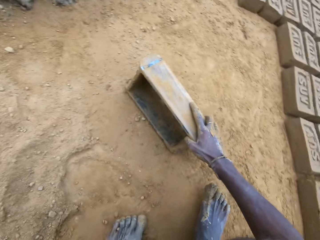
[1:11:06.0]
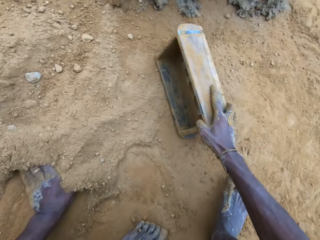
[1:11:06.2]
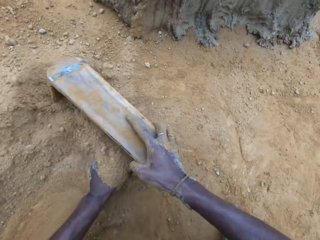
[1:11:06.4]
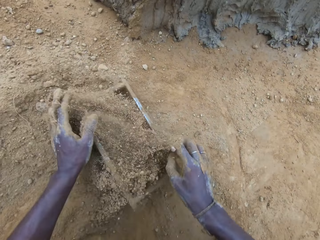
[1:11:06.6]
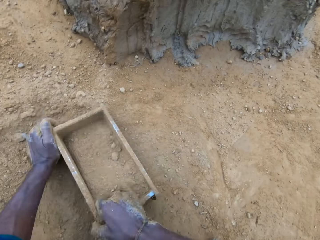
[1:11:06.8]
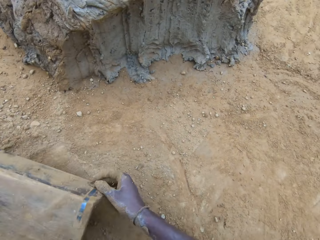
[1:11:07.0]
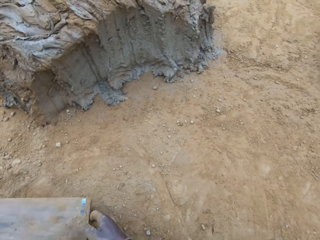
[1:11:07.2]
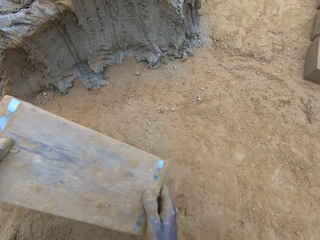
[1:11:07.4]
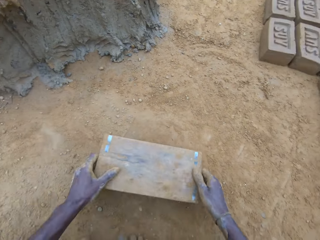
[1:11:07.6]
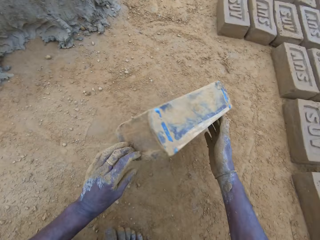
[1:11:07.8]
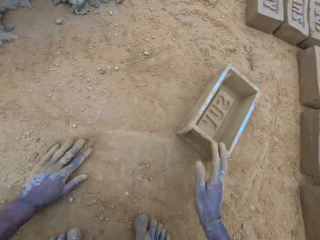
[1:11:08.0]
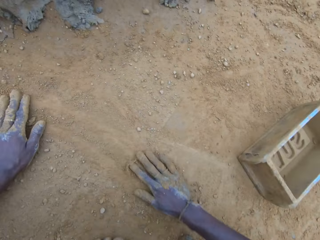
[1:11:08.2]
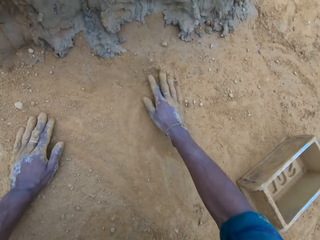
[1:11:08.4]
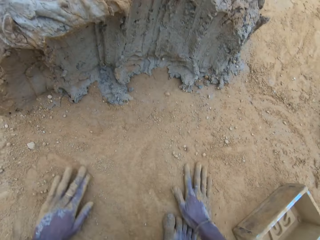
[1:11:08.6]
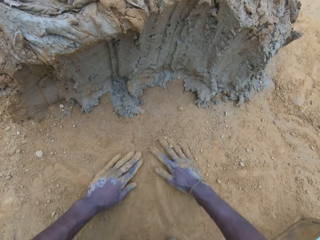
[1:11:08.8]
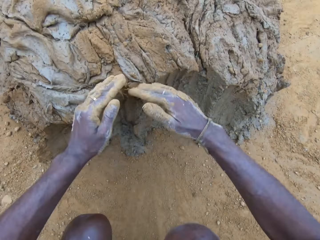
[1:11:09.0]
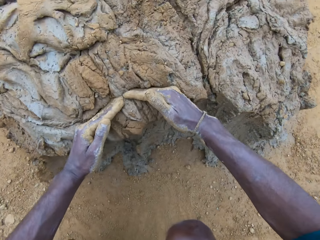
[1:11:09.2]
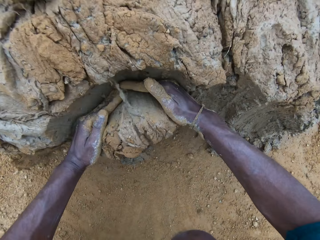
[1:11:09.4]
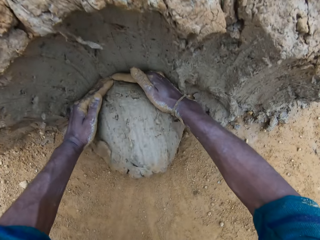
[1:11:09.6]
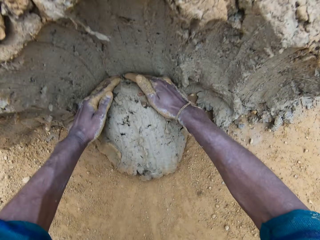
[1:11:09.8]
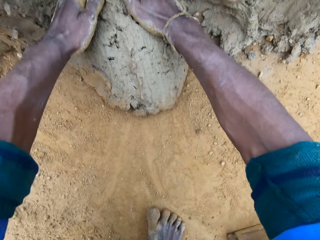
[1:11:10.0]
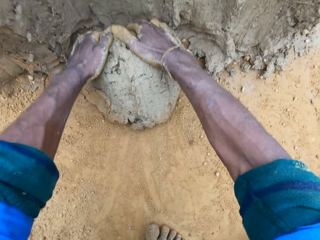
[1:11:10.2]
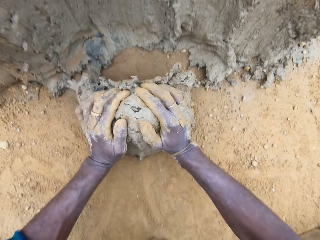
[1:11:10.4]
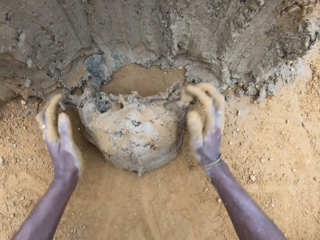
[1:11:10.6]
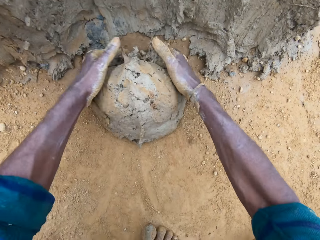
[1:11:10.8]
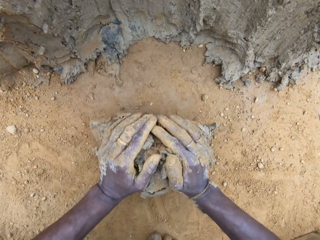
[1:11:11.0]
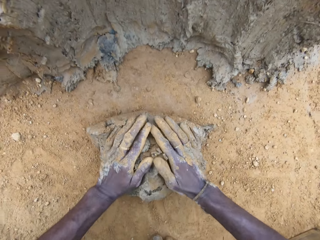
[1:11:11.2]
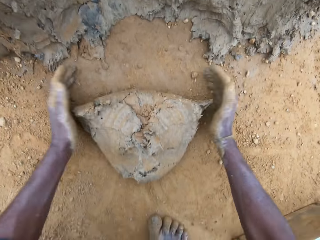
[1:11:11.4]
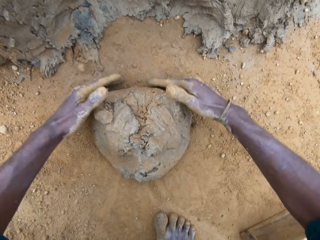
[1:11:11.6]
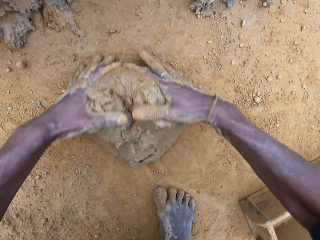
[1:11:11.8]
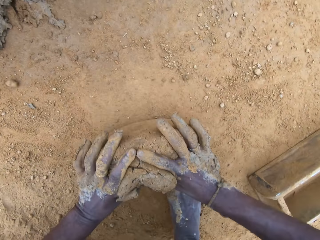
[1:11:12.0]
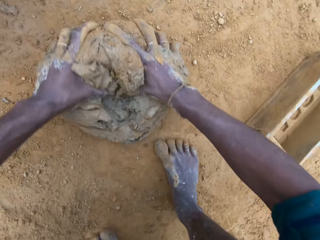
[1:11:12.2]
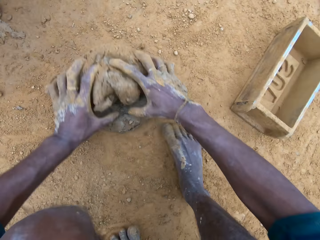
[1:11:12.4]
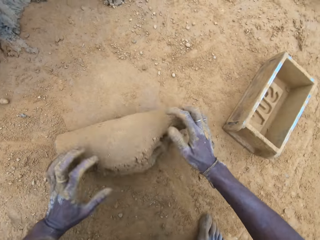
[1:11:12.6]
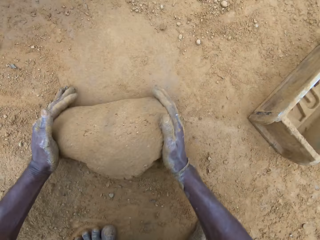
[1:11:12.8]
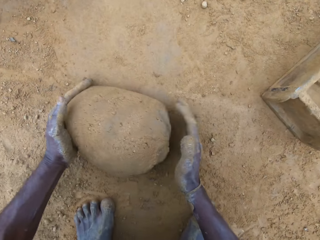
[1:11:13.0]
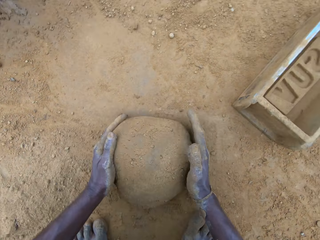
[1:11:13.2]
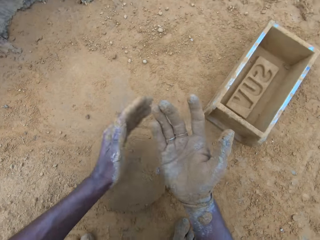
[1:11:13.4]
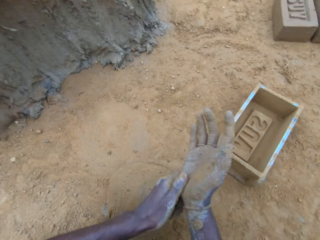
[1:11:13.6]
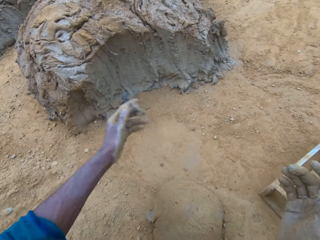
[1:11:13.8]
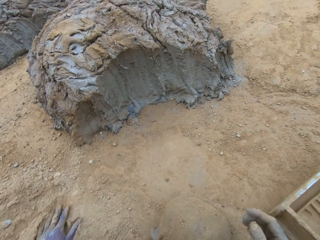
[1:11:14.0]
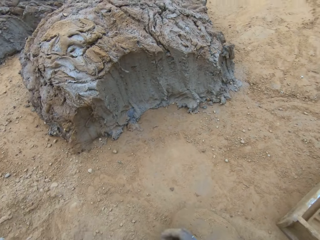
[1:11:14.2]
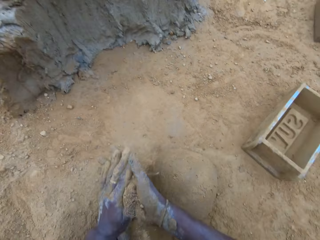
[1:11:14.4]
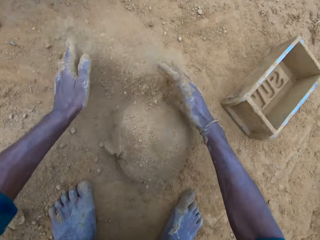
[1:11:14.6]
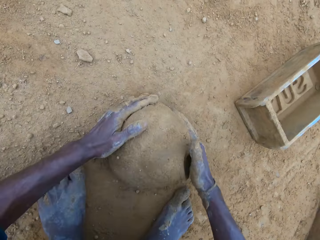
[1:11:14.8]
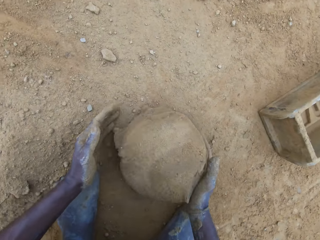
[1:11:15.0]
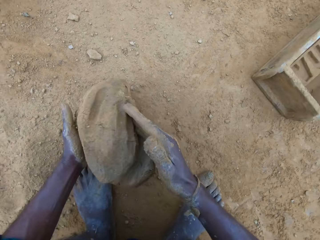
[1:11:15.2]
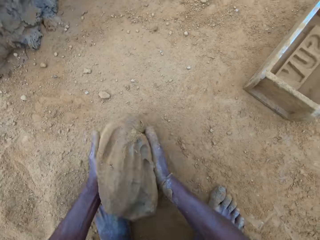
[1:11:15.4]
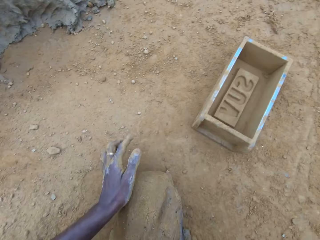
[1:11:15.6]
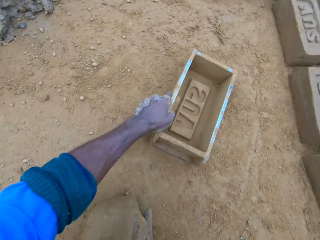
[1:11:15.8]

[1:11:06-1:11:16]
The camera wearer pours sand into the brick mold. He pours out the sand from the brick mold. He drops the brick mold on the ground. He swipes his hands on the ground. He spreads soil. He takes out part of the clay mix on the ground. He rolls the clay mix on the ground. He gives form to the clay. He pours sand on the clay mix on the ground. He carries the clay mix from the ground.

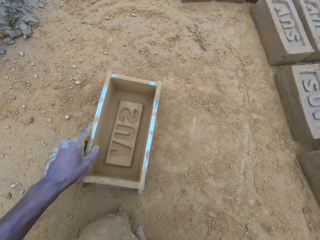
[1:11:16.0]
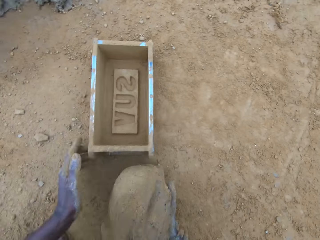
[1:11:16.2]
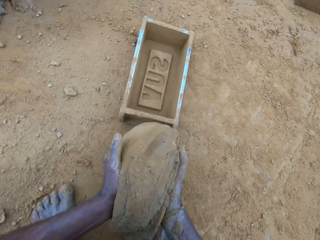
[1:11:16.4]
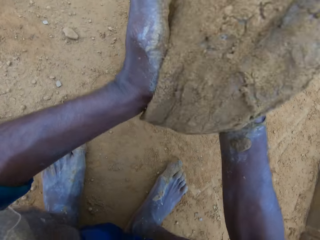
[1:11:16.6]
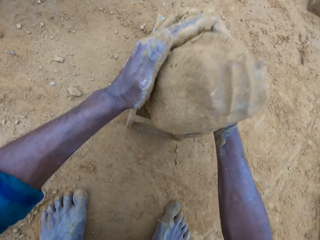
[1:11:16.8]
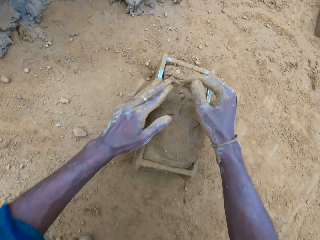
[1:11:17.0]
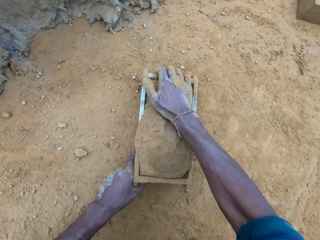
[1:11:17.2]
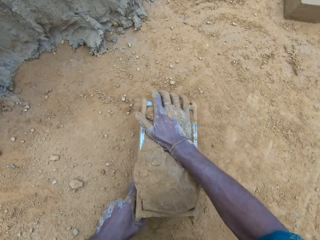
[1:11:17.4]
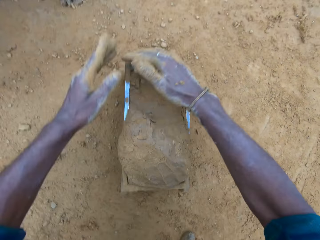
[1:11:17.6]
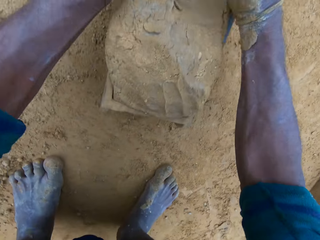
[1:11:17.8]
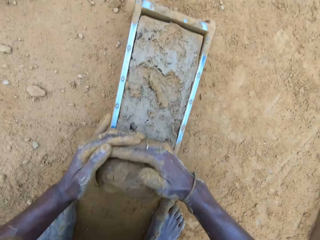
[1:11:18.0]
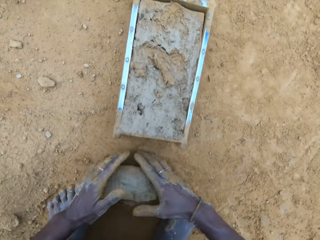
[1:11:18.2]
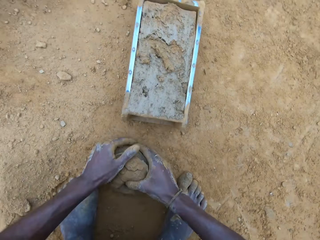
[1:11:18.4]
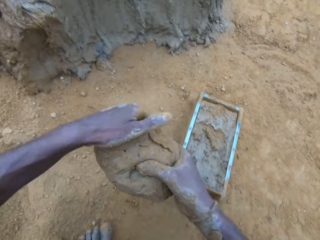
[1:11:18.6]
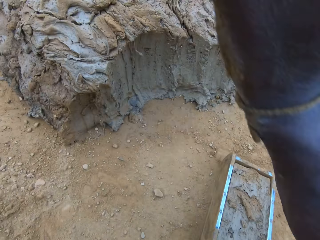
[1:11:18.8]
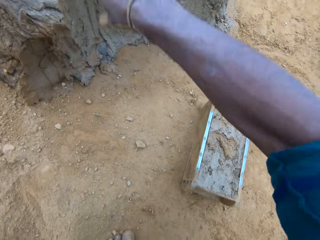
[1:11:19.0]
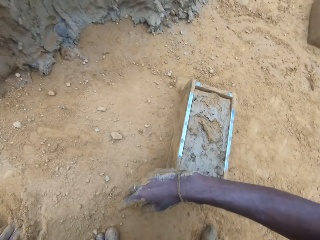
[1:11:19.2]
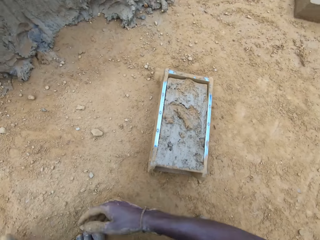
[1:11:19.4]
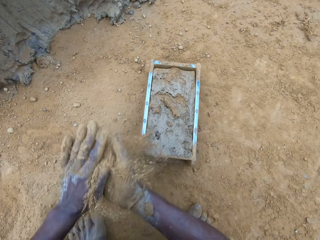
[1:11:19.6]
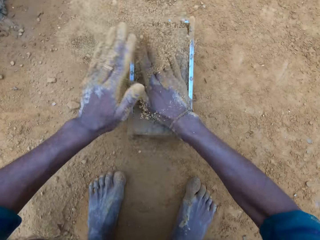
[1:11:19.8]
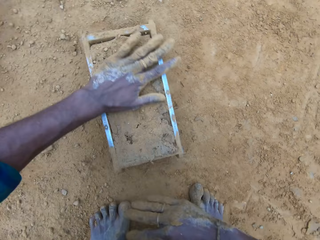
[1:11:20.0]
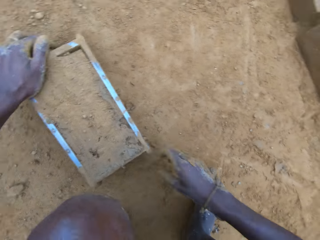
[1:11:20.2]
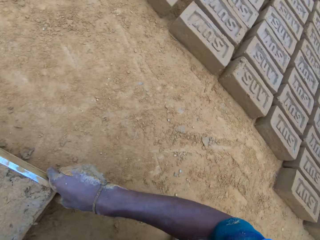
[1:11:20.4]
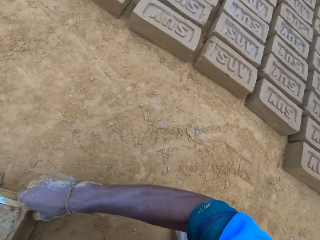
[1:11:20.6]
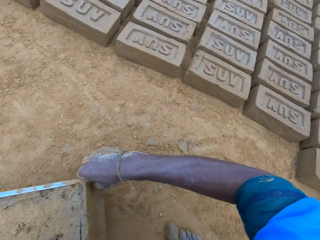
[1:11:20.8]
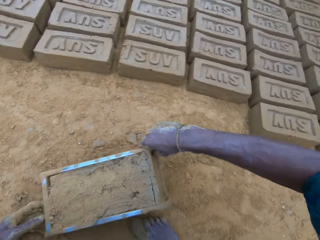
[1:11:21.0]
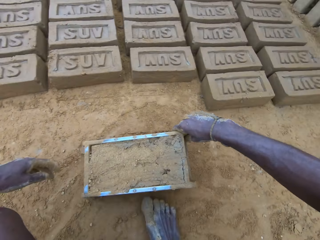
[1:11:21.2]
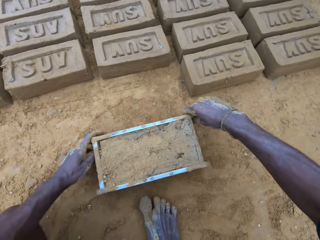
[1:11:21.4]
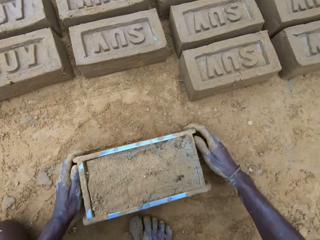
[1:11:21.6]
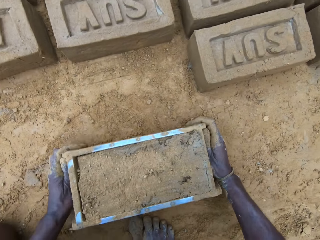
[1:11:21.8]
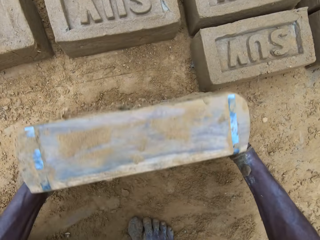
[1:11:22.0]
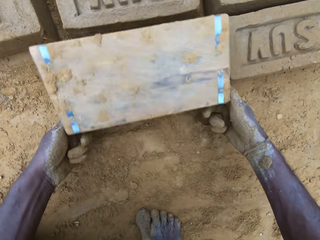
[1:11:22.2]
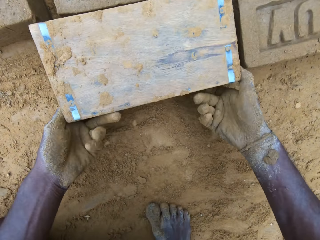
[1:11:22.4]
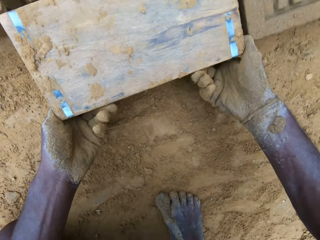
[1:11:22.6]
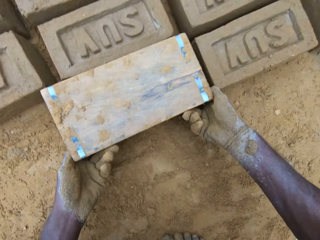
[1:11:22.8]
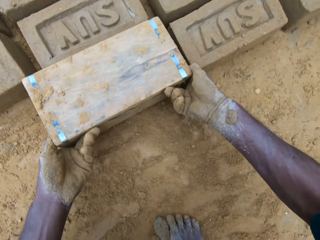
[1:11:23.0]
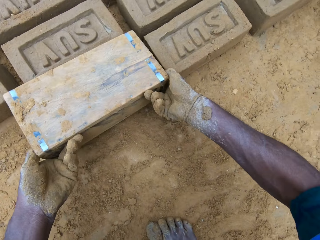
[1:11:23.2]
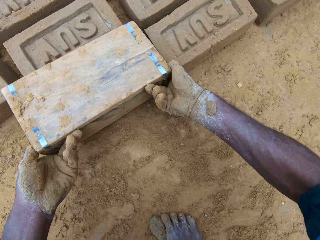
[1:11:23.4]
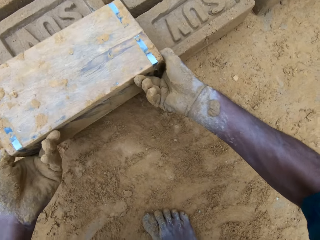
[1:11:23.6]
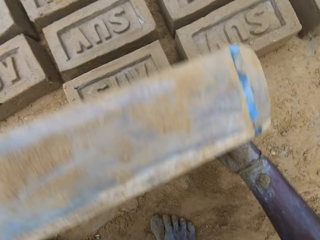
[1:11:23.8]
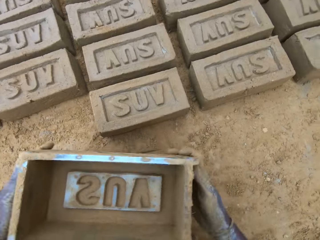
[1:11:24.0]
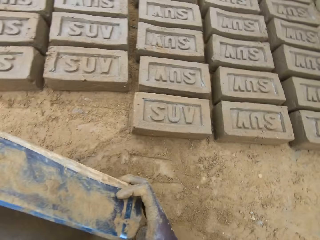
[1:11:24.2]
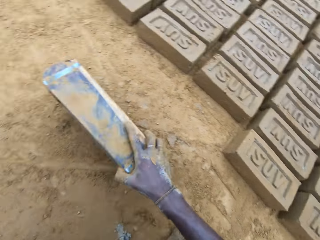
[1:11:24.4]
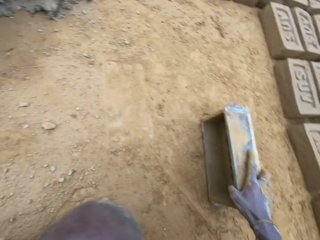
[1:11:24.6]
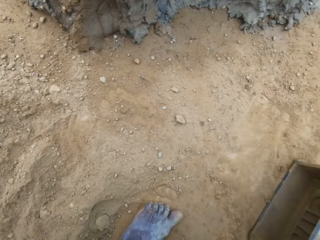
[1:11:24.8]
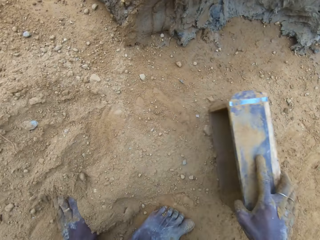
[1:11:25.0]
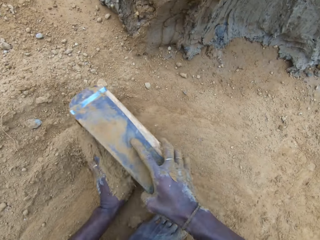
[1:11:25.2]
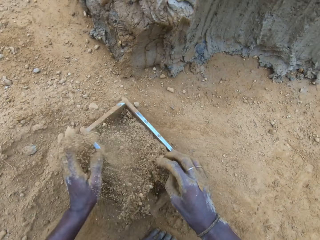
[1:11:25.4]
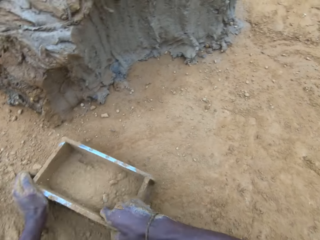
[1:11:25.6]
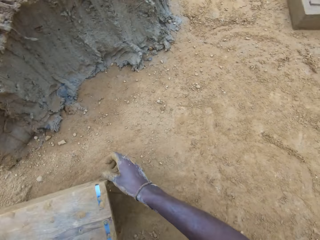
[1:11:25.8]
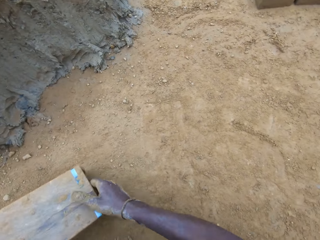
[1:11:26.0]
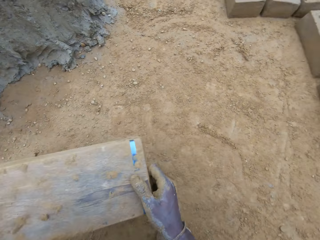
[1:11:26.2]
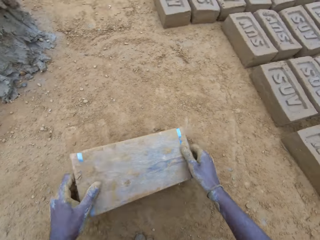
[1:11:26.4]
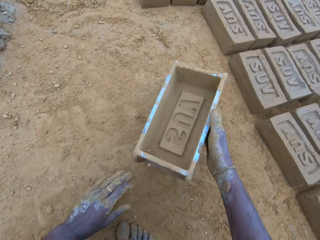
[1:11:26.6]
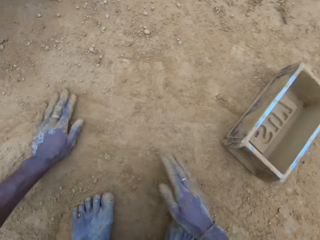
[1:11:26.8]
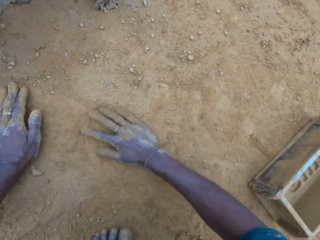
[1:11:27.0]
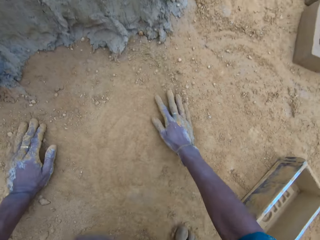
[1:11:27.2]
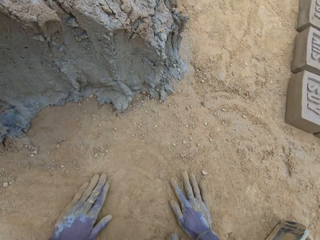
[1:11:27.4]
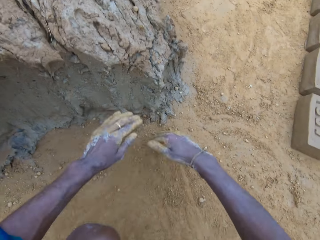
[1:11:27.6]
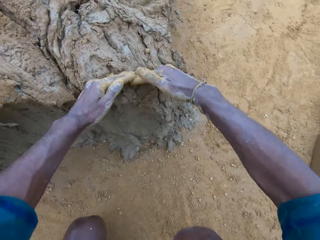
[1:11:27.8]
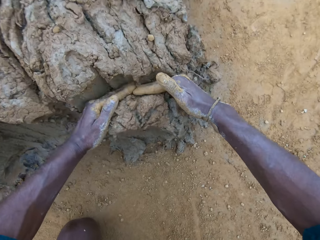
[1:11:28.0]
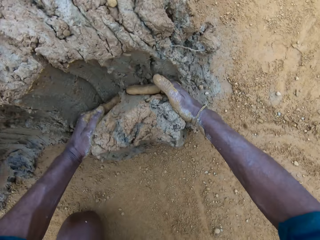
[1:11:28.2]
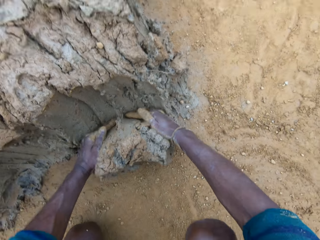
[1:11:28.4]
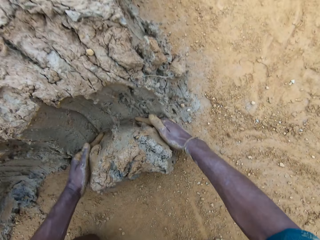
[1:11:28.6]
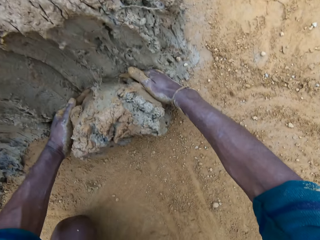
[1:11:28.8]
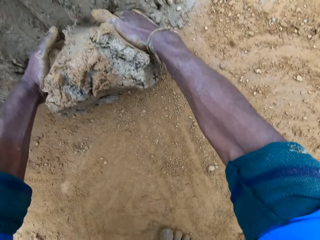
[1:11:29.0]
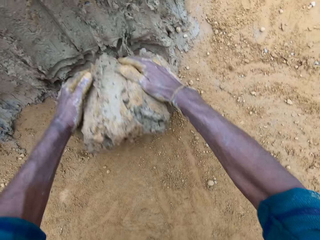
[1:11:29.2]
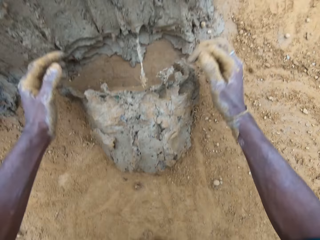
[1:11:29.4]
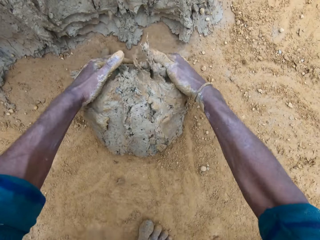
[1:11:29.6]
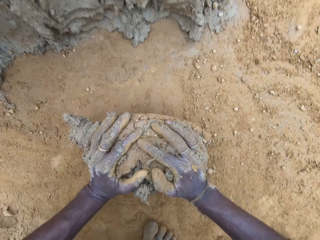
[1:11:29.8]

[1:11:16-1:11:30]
The camera wearer moves the brick mold on the ground. He picks up the brick maker and puts the brick maker down. He drops the clay mix in the brick mold. He levels up the brick mold with the clay mix with his hands. He shakes the brick maker. He removes some clay. He carries the clay mix from the ground. He holds the clay. He drops the clay mix in his hands on the clay mix on the ground. He pours sand on the clay mix in the brick mold. He applies soil in the hands and wipes the clay with the hands. He moves the brick mold on the ground. He turns the brick maker. He removes the brick mold from the molded brick. He lifts the brick maker. He drops the brick mold on the ground. He pours sand into the brick mold. He pours out the sand from the brick mold. He drops the brick mold on the ground. He swipes his hands on the ground. He spreads soil. He takes out part of the clay mix on the ground. He rolls the clay mix on the ground.
